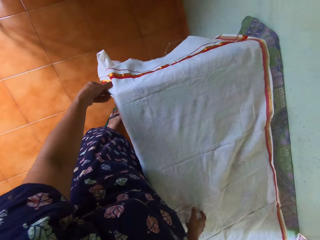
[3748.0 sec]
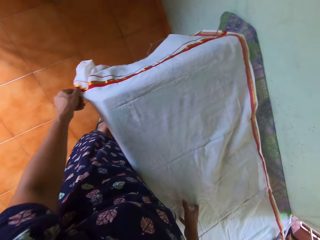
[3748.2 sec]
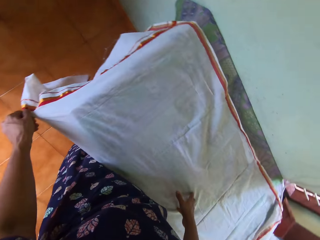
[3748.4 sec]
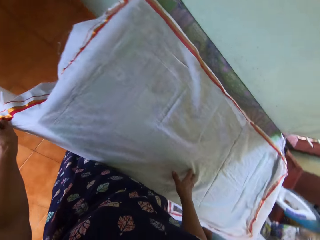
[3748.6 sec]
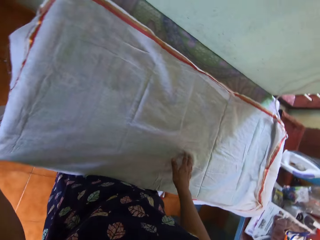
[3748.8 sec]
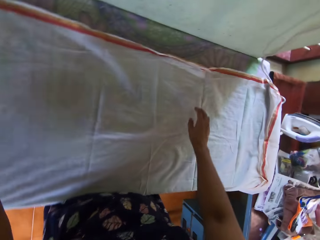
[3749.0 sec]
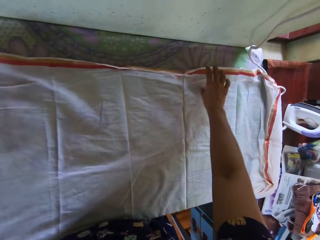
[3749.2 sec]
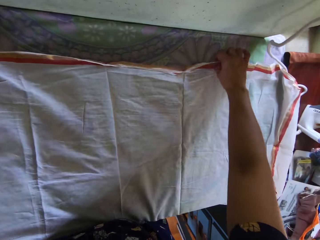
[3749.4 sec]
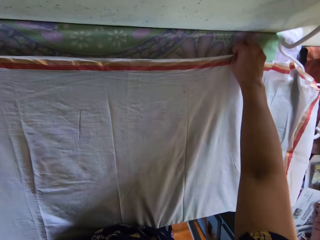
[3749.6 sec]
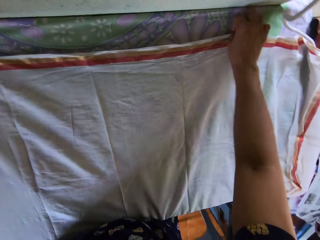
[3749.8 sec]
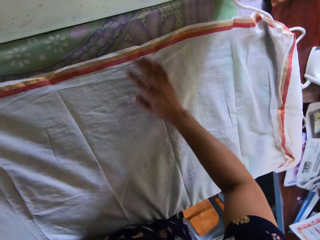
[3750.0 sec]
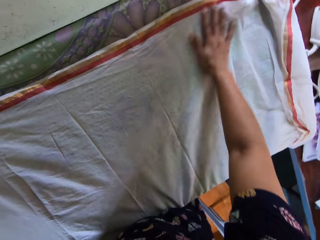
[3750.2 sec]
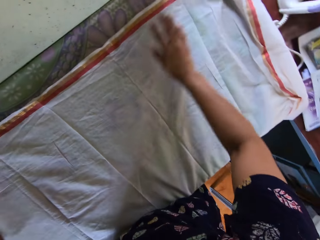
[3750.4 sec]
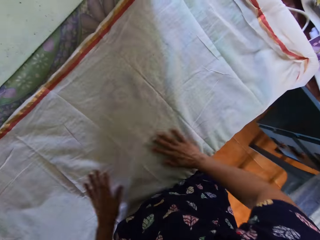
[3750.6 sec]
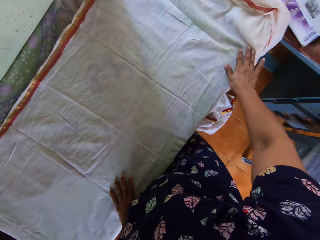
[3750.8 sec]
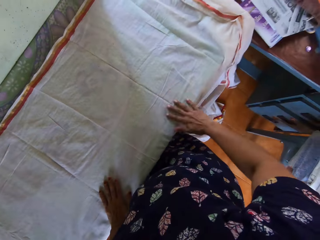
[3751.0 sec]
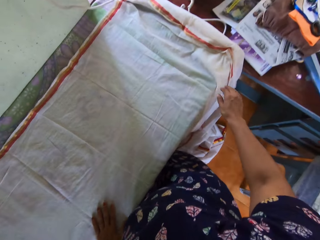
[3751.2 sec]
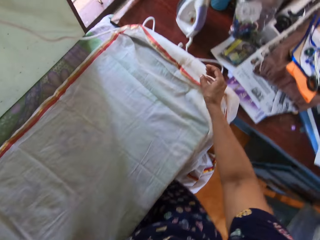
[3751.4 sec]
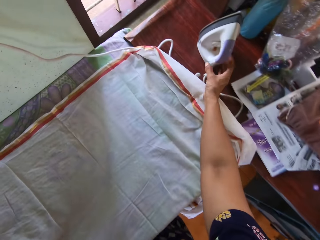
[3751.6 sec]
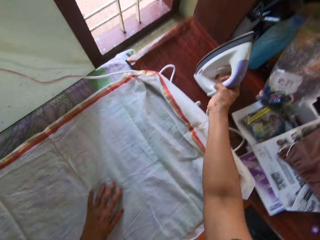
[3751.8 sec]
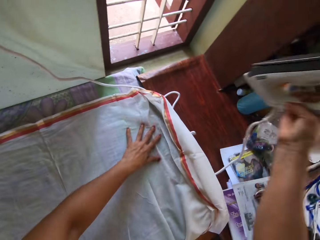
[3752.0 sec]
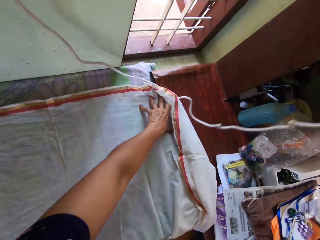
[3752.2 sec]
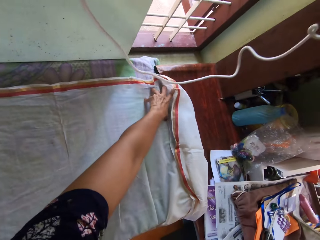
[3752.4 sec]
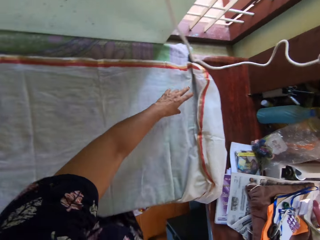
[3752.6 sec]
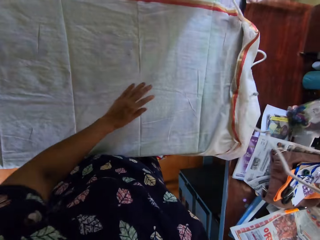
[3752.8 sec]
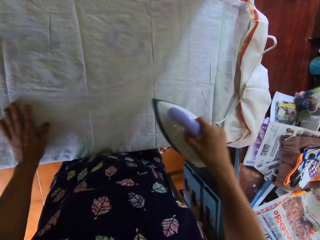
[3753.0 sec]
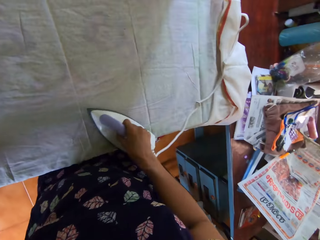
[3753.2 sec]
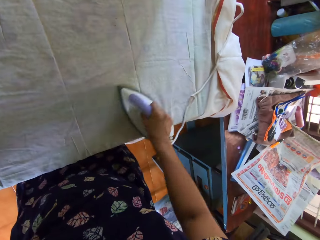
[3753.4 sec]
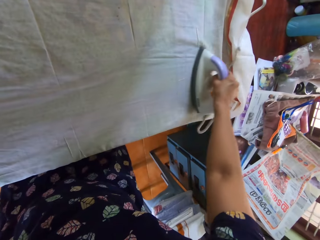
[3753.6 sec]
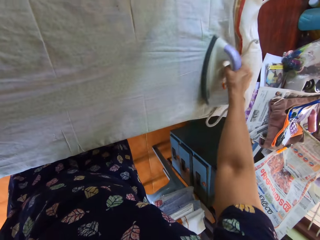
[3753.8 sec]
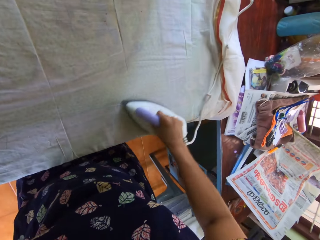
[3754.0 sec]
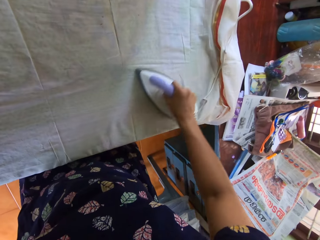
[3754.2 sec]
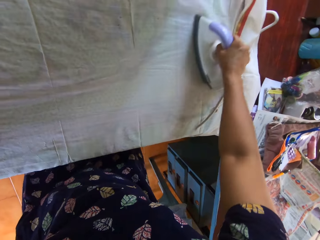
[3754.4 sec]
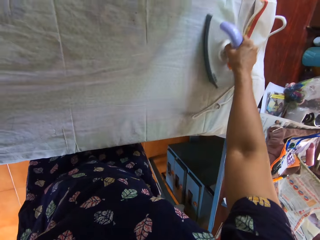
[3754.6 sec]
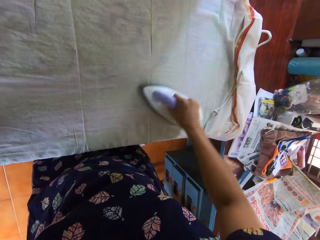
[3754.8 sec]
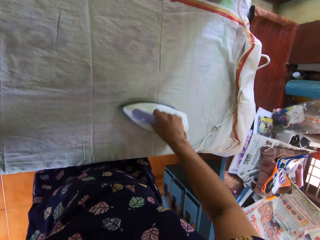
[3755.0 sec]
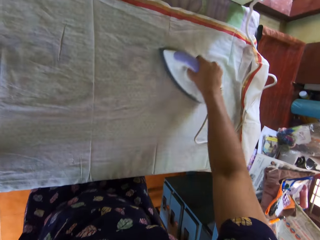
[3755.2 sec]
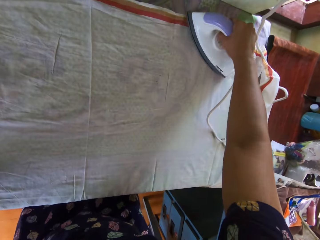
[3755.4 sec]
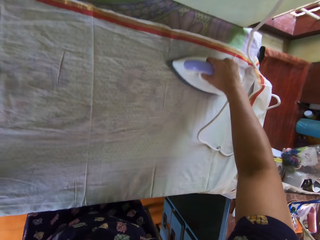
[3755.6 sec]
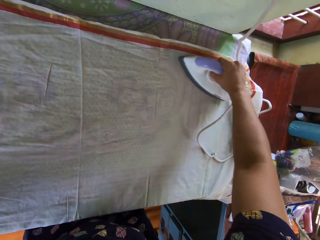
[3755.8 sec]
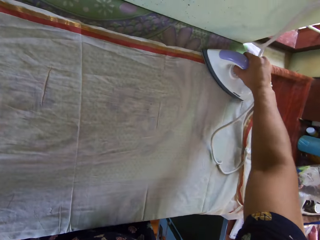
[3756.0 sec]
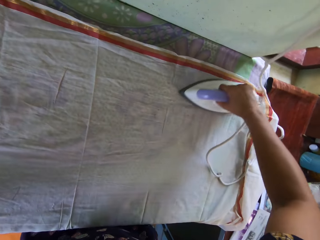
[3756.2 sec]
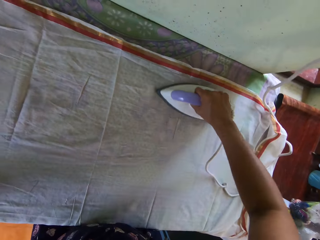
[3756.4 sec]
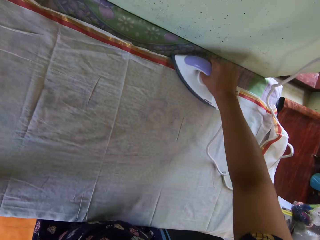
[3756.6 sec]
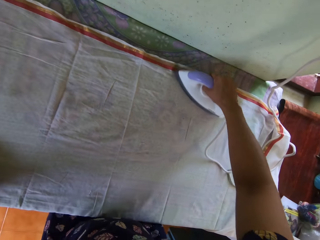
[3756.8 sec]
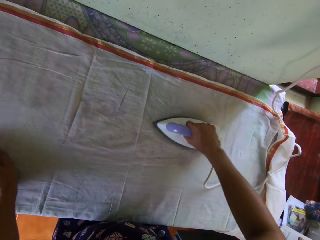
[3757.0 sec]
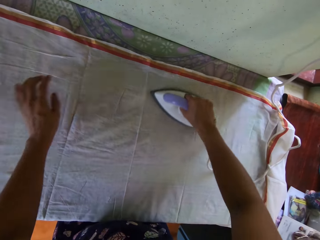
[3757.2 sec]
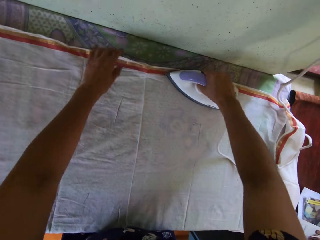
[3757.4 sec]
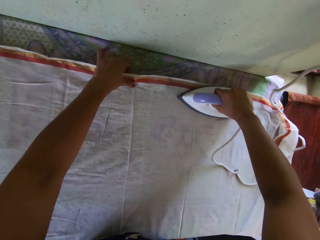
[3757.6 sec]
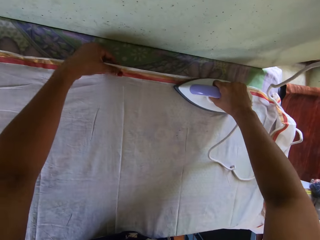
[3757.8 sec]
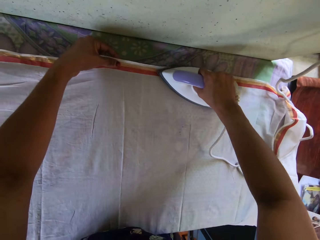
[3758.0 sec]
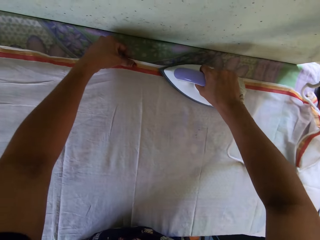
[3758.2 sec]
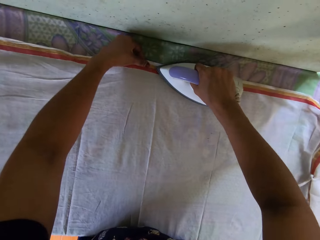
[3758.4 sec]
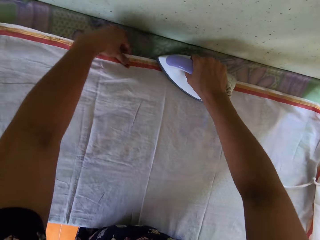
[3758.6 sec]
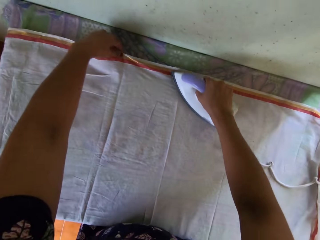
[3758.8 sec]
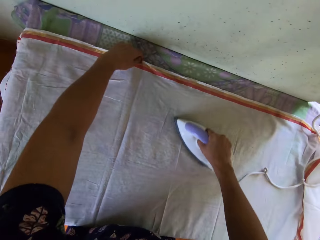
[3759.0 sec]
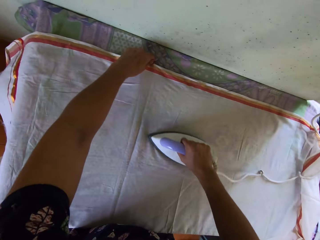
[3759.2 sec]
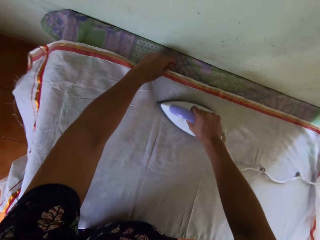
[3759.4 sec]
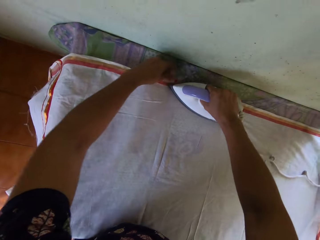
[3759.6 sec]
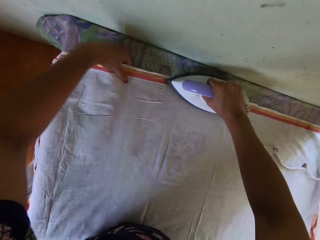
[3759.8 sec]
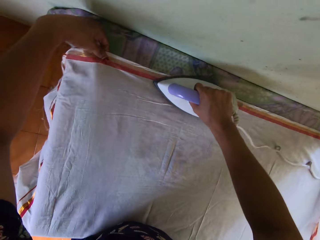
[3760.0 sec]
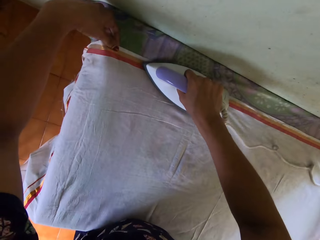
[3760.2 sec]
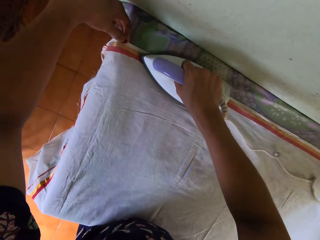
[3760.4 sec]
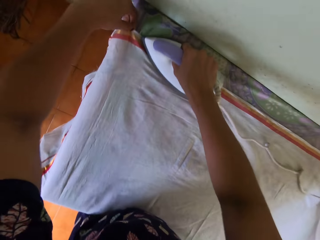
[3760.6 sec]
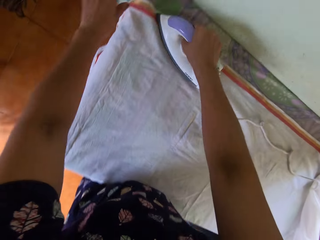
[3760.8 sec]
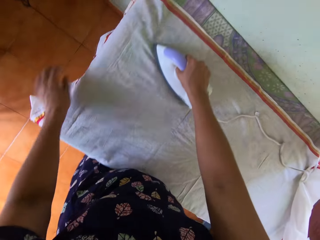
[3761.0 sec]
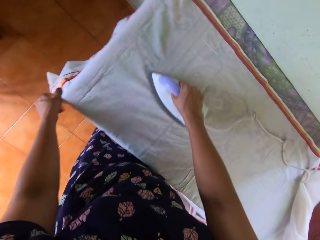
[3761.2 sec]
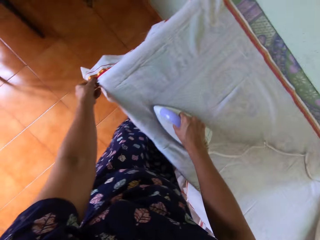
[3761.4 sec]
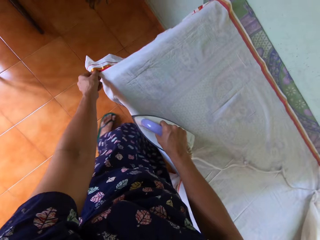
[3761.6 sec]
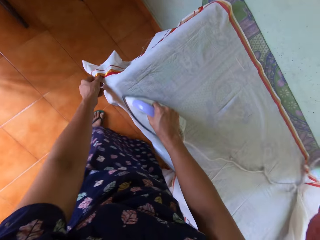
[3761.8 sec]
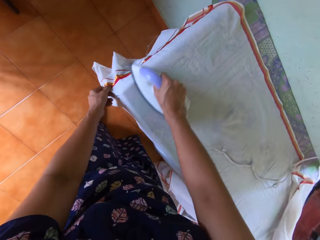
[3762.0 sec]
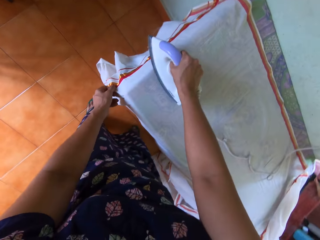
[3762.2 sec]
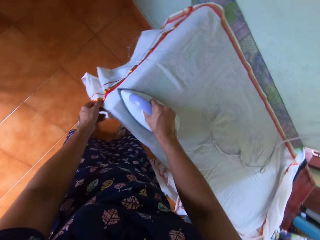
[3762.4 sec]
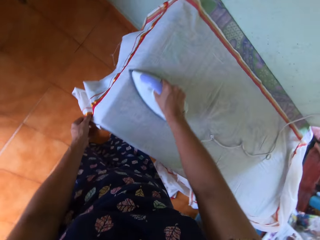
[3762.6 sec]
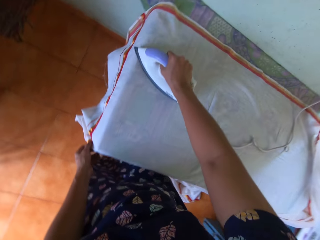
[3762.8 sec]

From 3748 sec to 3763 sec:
The camera wearer moves a hand on the fabric. She picks up the pressing iron from the desk with her right hand. She presses the bedsheet on the pressing table with the pressing iron in her right hand. She stretches the fabric with the hand as she irons.

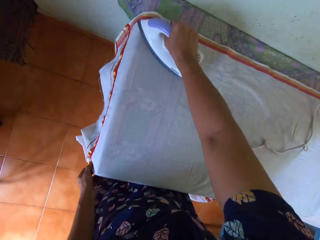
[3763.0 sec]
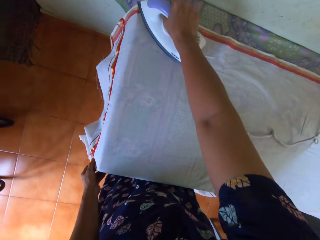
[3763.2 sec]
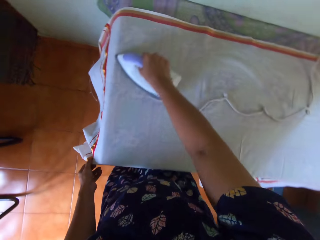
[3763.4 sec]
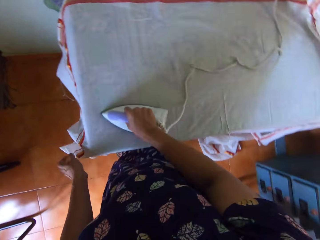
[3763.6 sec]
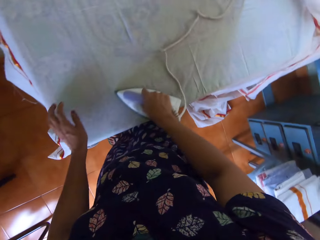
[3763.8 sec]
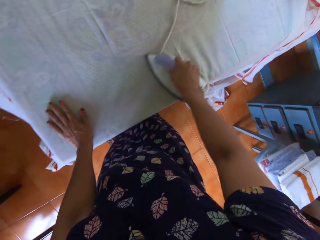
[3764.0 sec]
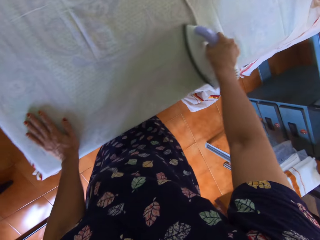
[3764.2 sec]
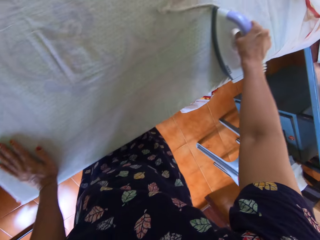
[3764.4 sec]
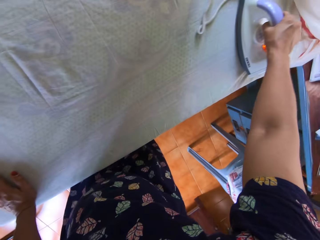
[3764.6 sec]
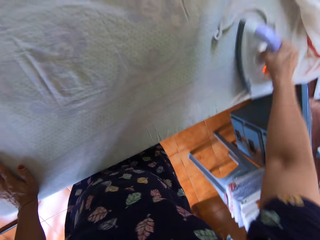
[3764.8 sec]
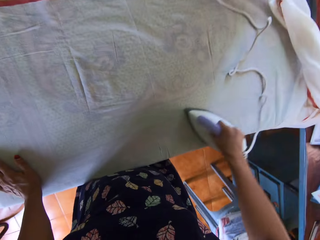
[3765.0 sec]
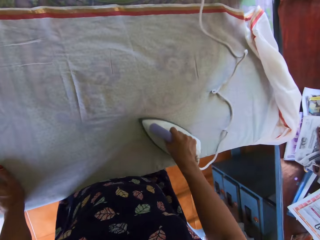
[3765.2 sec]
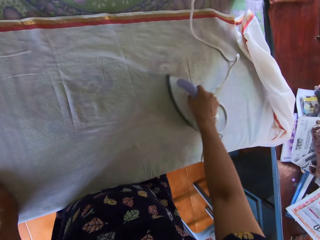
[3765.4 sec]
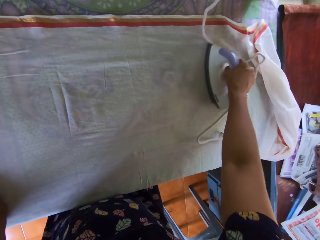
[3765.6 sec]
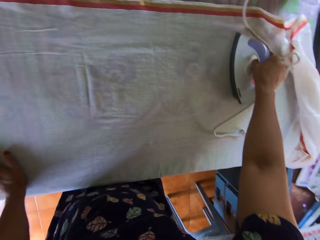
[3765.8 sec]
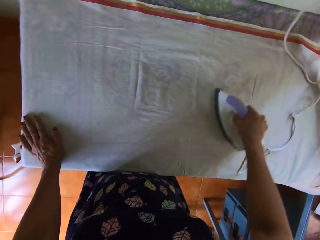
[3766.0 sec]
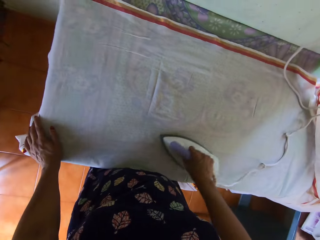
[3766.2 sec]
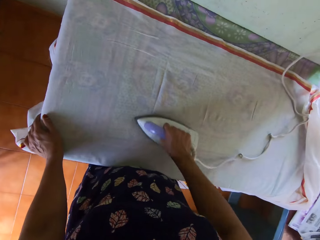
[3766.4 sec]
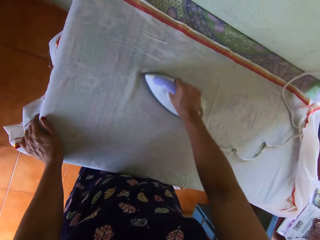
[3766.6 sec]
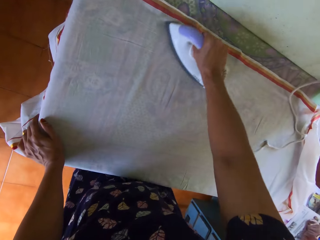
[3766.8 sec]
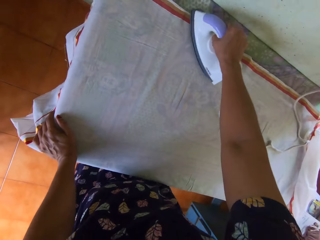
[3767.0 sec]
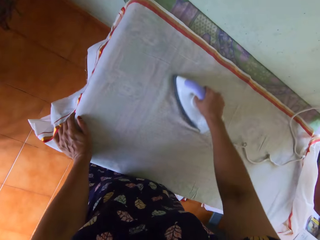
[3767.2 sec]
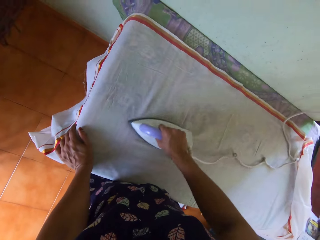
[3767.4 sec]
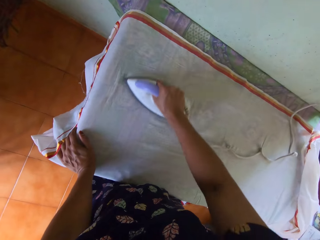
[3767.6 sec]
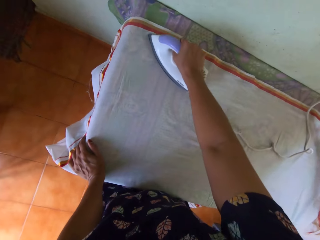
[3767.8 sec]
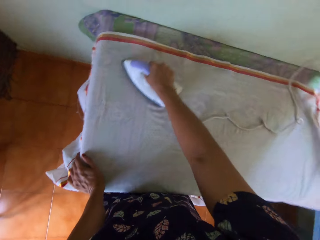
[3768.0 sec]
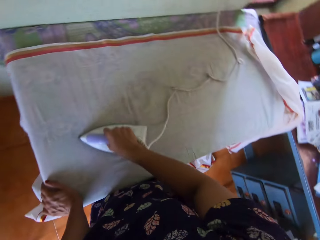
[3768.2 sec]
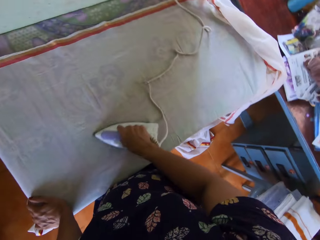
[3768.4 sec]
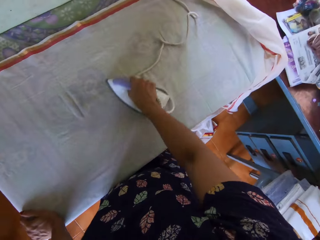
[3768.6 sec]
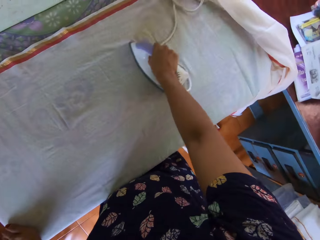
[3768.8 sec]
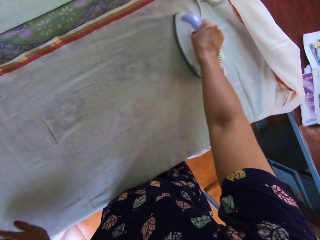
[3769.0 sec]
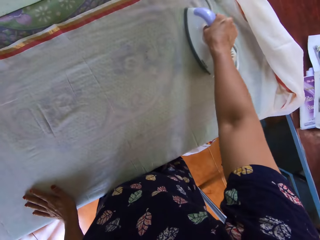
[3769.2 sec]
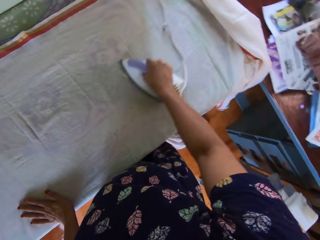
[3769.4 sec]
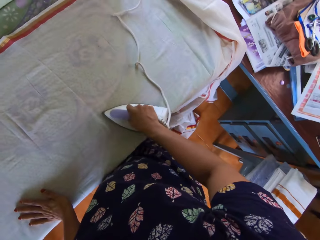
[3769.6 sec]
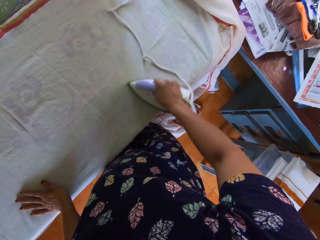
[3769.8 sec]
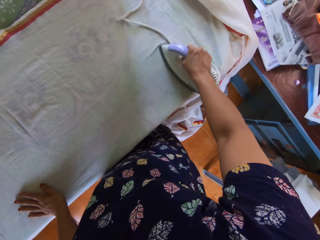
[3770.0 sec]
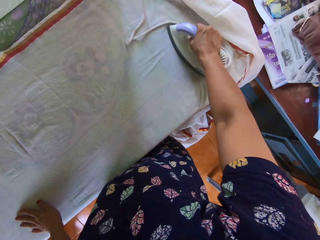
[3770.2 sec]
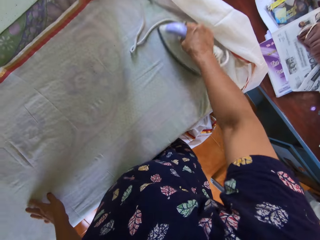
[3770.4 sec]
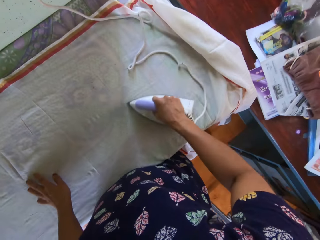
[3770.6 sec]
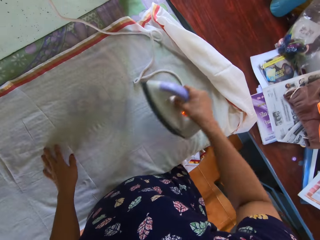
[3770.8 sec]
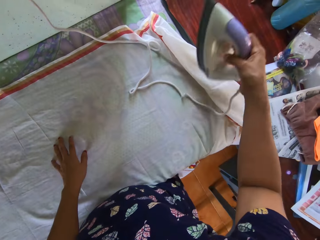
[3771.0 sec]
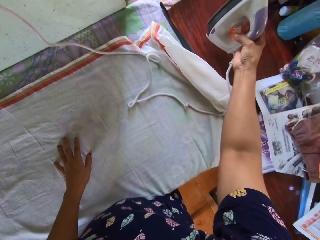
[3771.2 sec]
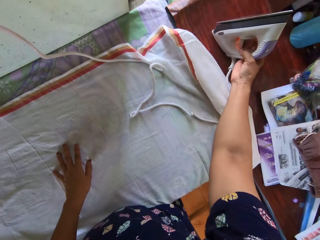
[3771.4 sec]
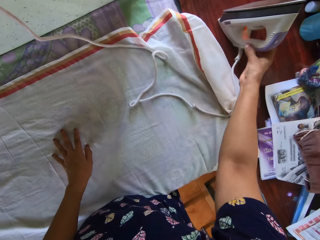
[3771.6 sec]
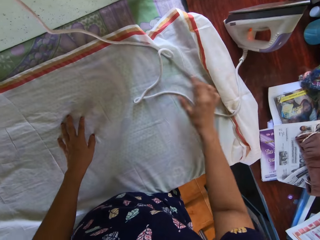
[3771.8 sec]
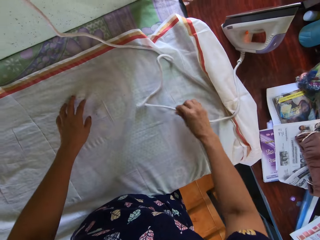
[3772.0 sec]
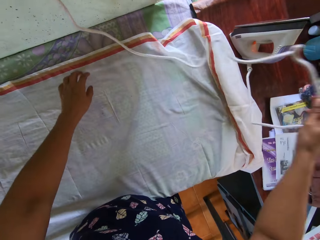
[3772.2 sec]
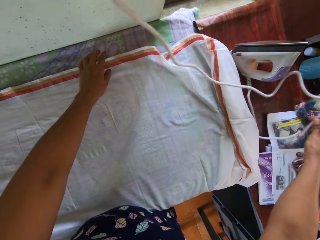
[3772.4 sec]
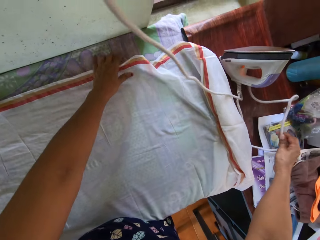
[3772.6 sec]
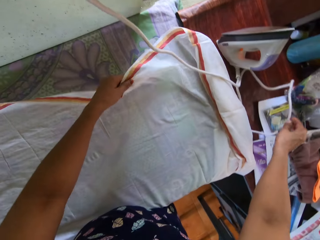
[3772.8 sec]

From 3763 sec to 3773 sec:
The camera wearer moves a hand on the fabric. They drop the pressing iron on the desk.
